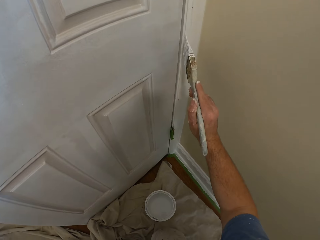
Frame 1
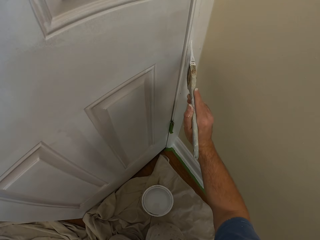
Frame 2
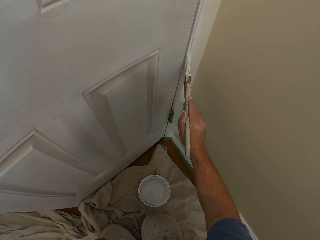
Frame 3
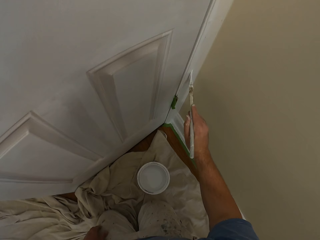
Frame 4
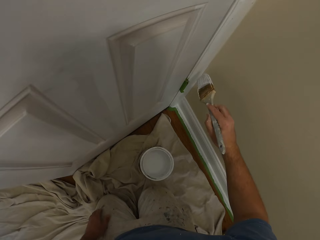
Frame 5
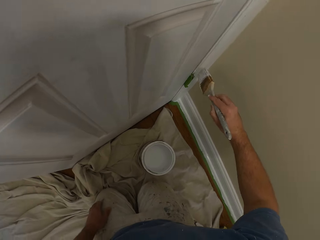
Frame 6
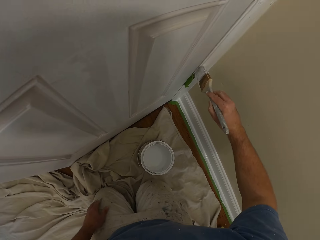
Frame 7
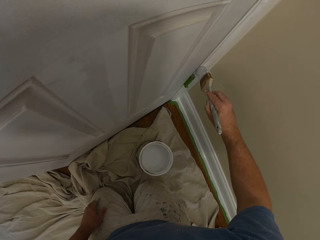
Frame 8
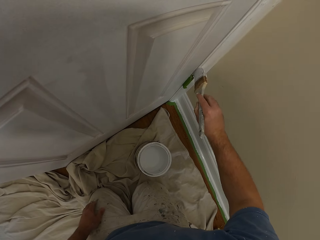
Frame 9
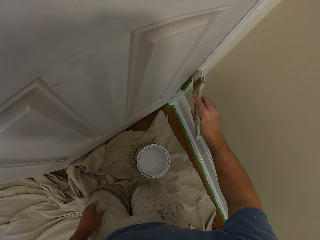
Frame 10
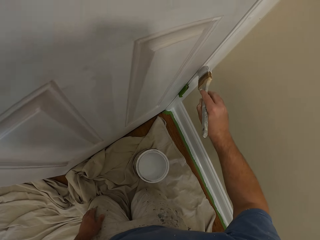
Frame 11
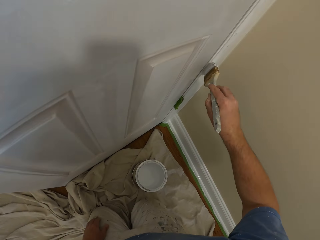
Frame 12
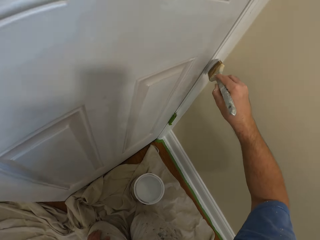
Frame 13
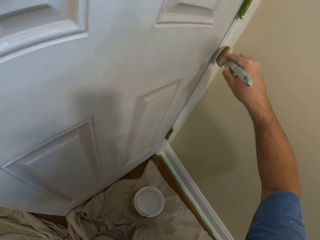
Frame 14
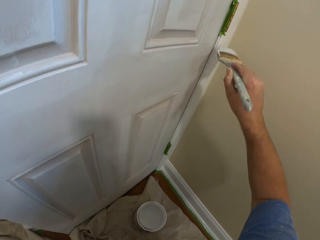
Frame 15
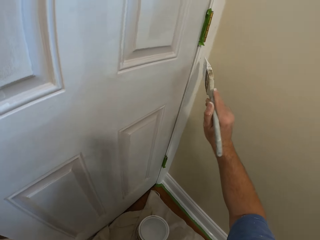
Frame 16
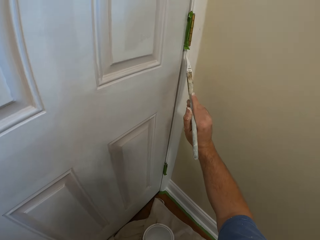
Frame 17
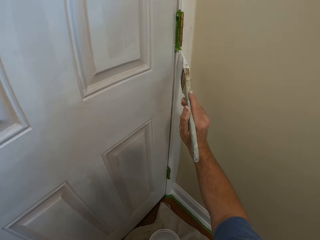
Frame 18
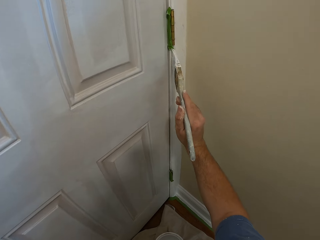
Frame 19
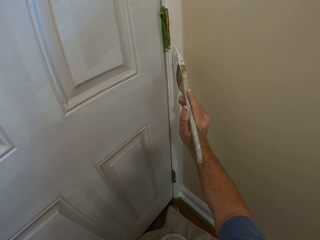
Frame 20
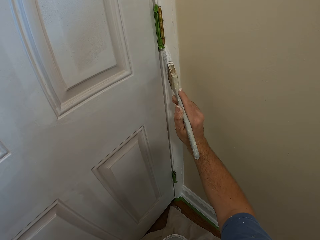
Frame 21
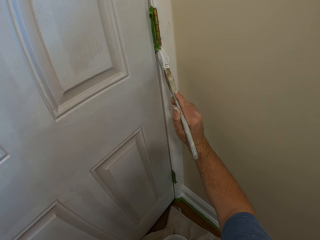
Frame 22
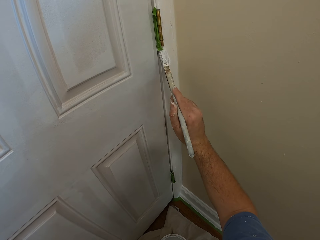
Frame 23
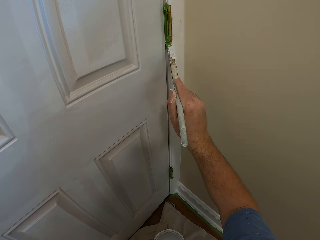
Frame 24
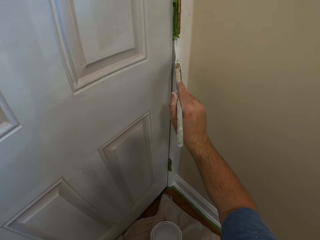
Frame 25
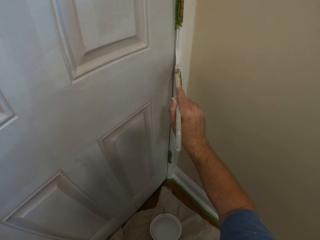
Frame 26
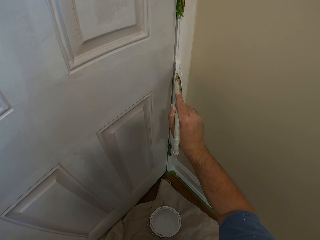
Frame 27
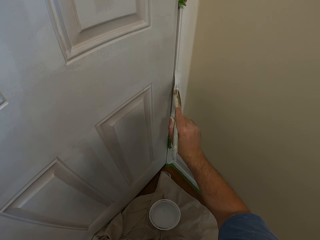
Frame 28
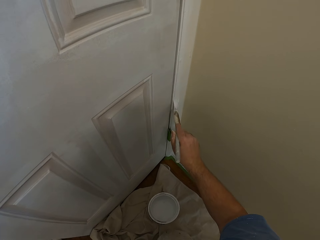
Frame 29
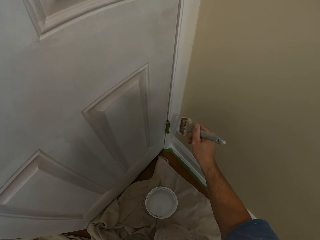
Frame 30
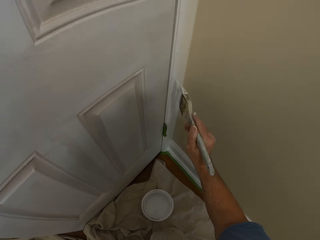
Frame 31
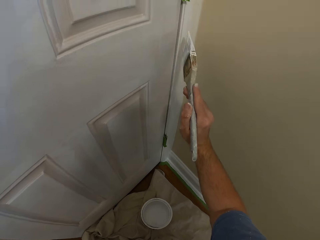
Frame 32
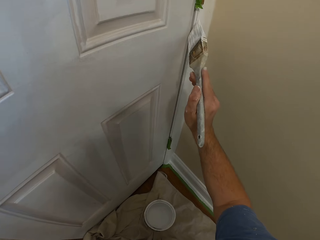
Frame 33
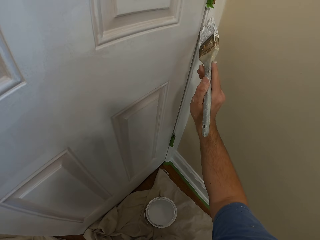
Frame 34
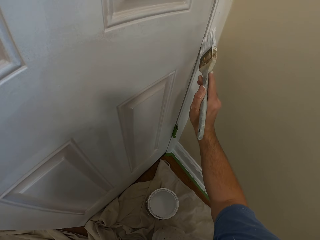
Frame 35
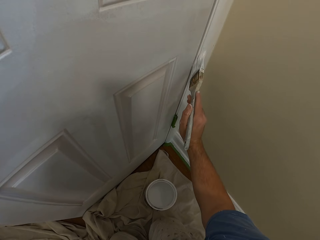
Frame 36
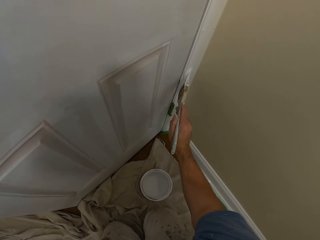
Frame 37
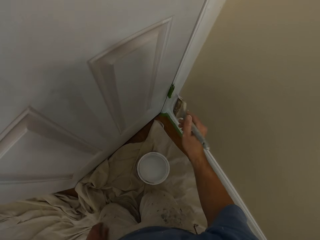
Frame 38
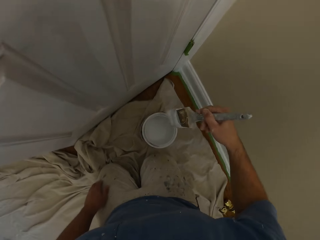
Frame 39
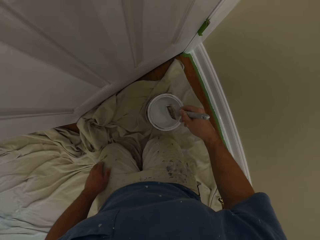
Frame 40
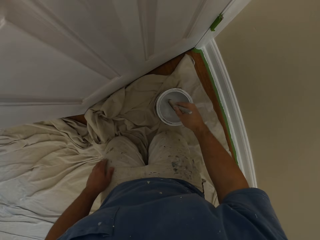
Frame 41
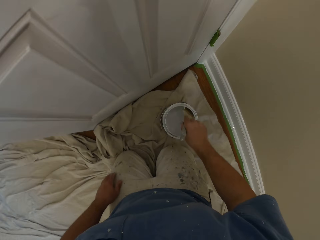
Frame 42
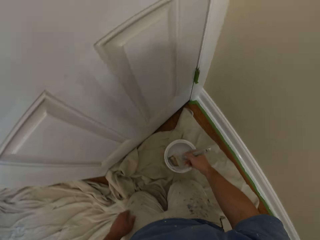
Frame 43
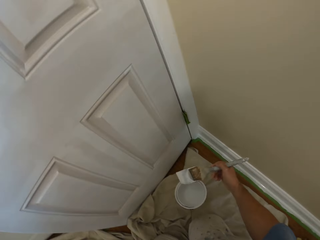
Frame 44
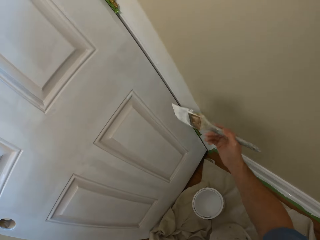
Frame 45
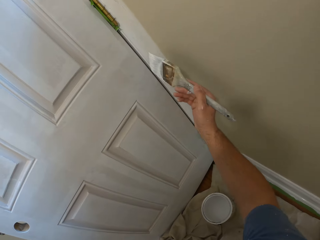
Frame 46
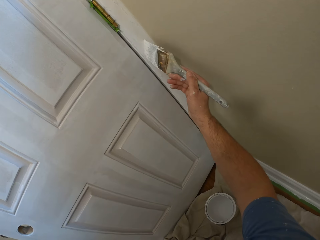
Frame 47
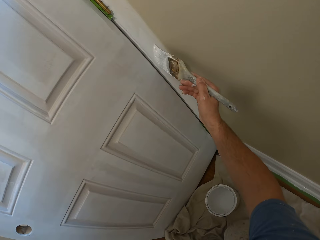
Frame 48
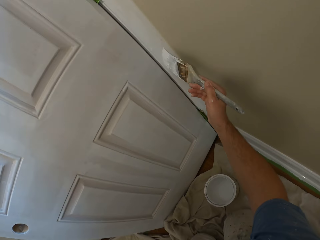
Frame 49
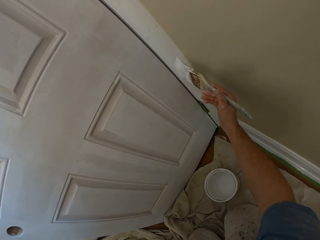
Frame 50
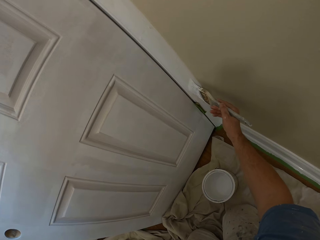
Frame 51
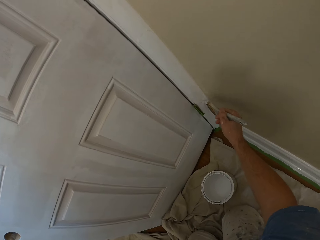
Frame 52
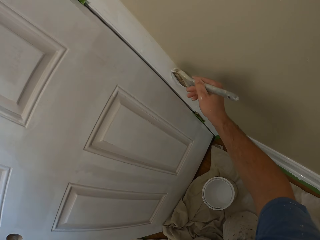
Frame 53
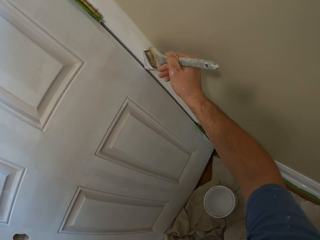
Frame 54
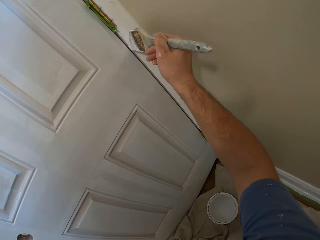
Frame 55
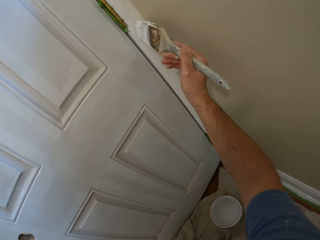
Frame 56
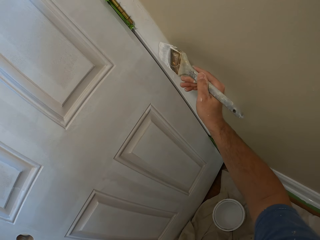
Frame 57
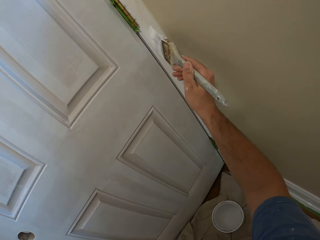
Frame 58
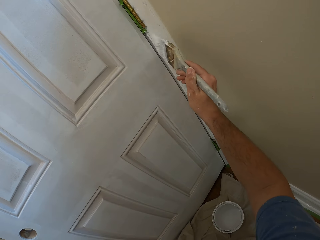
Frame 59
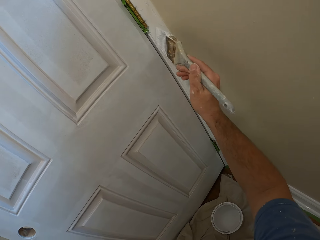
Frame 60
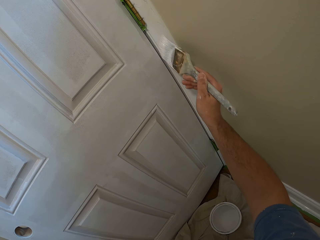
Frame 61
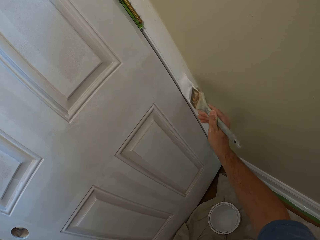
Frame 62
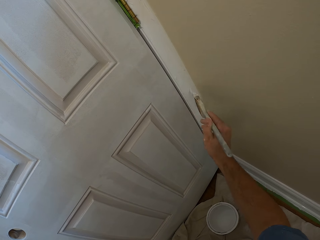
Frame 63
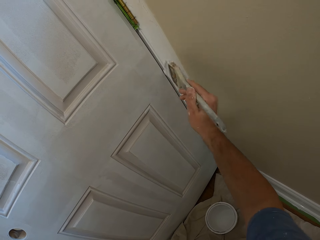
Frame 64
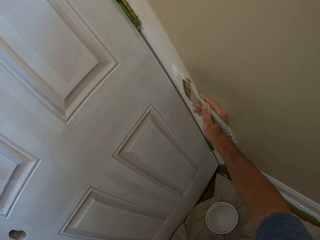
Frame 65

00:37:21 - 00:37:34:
The camera wearer paints a door frame with a paintbrush. They stop painting. They dip the paintbrush into the paint can. They paint the door frame with the paintbrush.

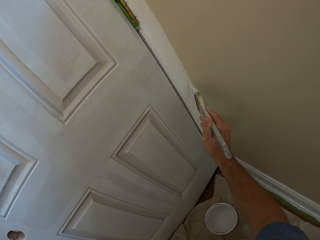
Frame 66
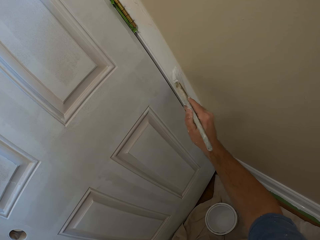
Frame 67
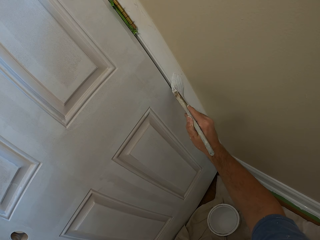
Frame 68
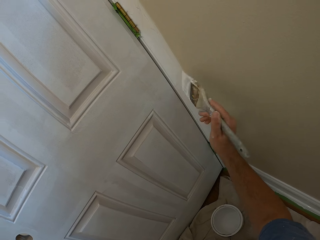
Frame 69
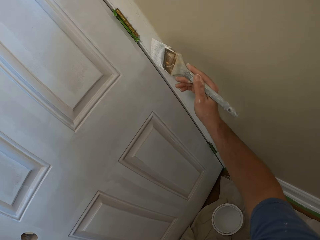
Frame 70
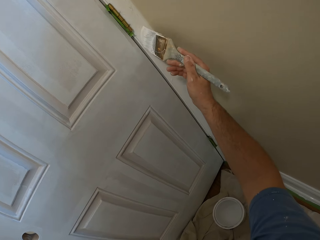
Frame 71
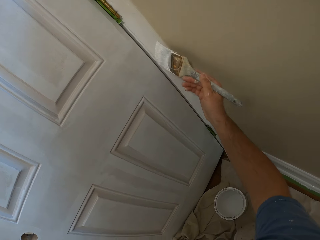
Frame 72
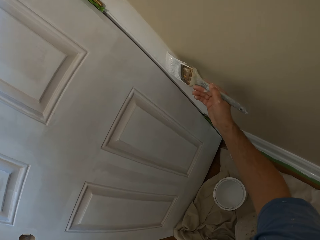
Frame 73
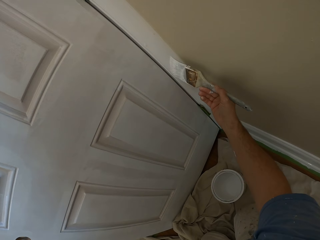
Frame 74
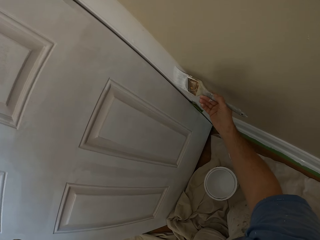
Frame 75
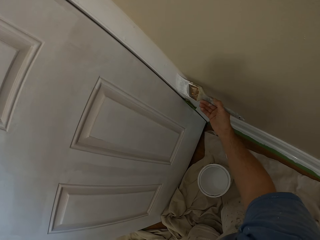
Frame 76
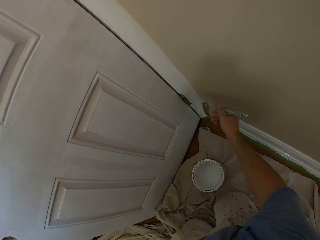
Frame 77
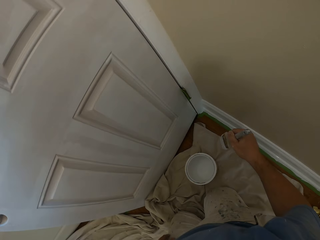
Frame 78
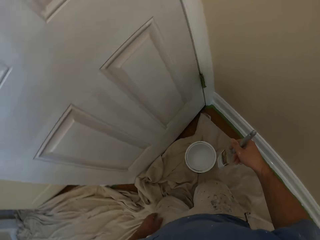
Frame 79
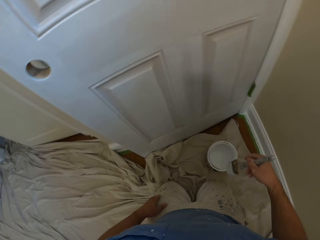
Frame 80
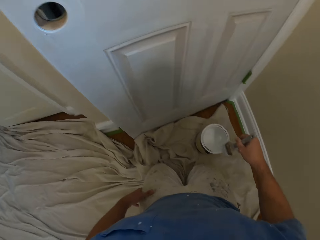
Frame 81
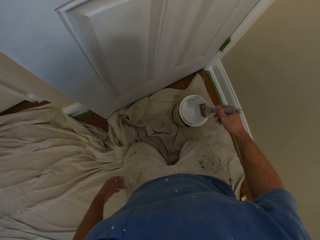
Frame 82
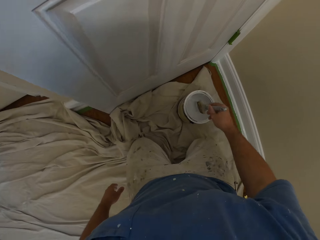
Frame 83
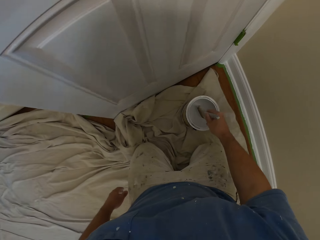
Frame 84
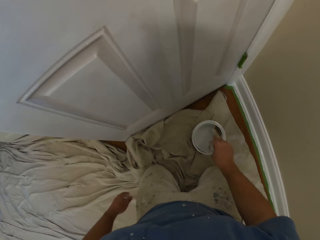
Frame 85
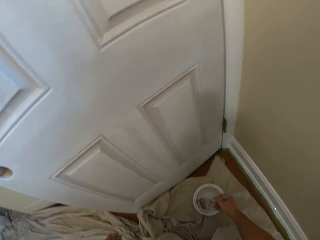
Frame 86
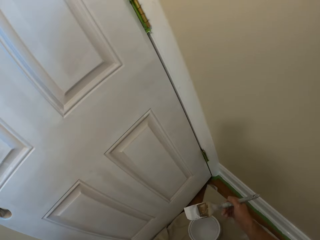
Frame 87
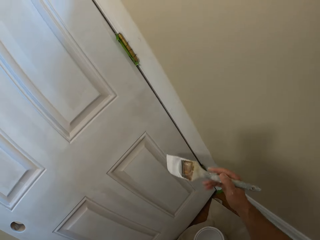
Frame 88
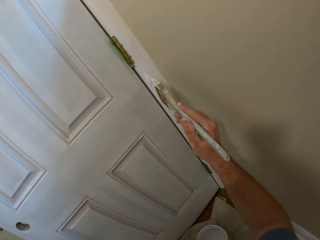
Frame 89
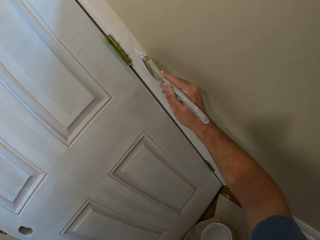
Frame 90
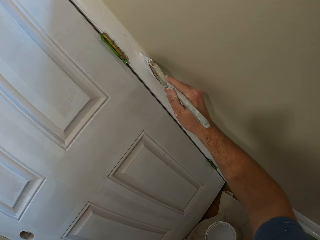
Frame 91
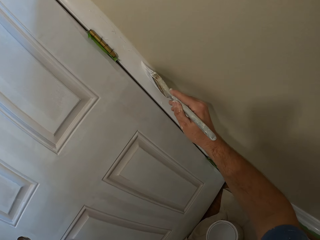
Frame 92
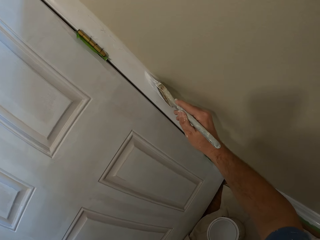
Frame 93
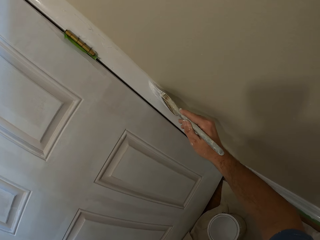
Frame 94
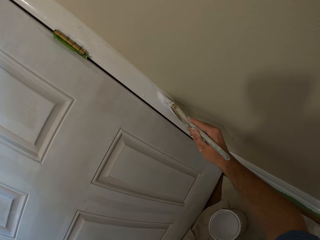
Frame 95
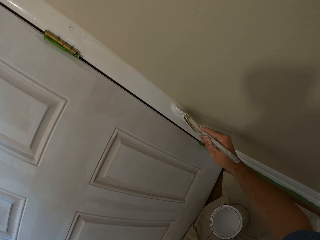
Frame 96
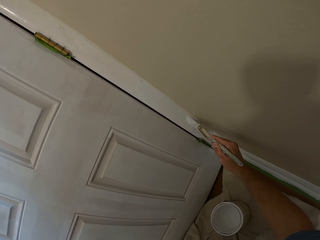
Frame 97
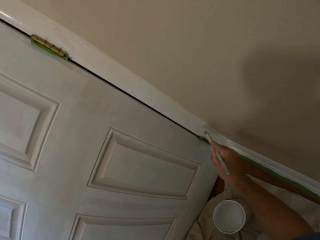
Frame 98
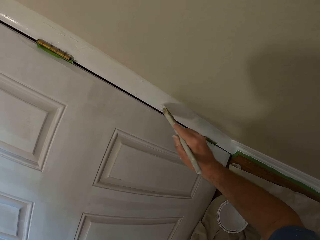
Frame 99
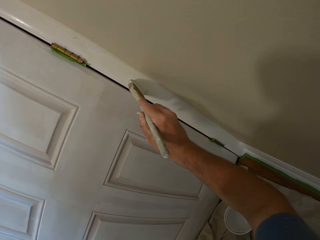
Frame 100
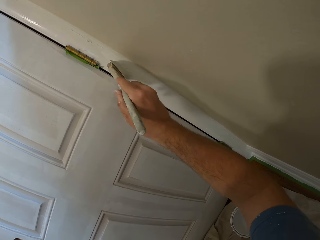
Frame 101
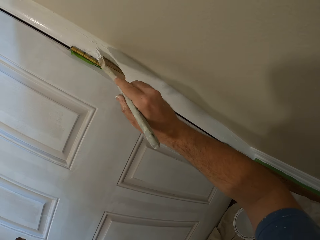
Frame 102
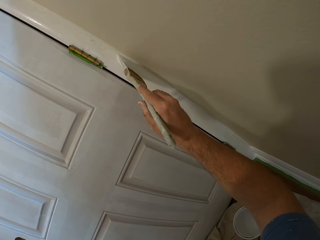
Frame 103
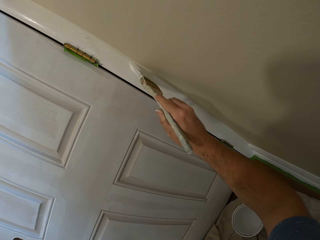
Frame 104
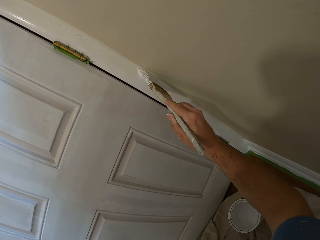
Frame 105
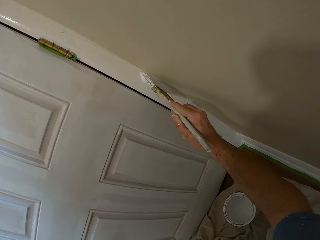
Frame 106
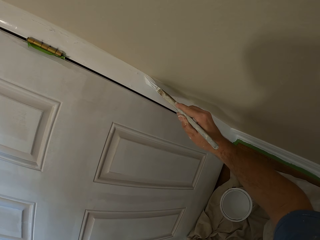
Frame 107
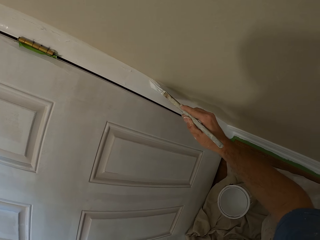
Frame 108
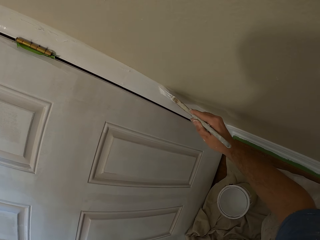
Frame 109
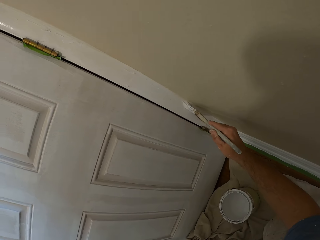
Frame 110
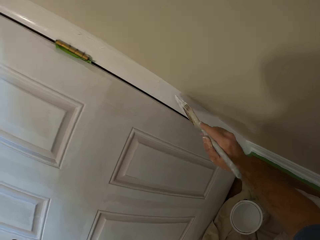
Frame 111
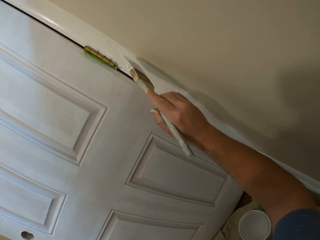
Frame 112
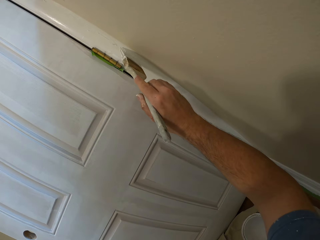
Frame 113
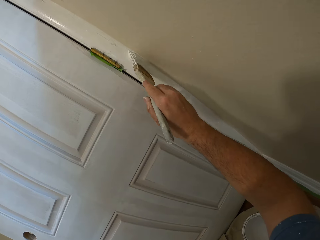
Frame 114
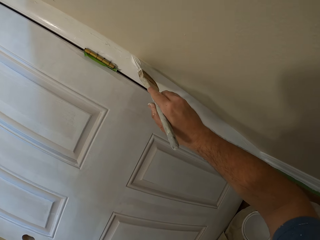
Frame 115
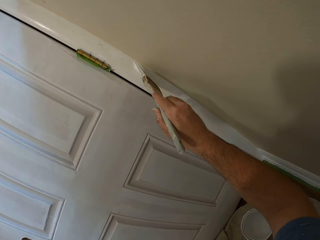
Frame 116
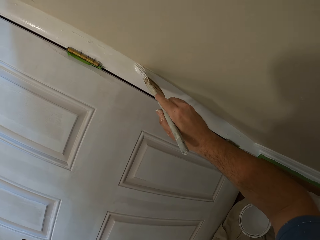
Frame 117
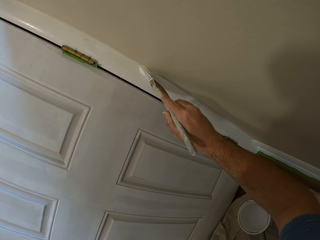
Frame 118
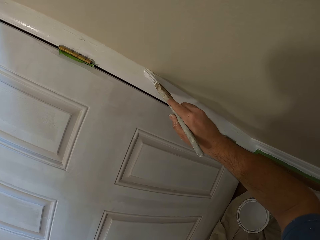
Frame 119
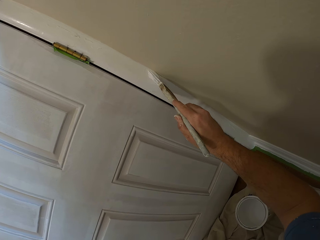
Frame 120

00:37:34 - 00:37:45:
The camera wearer stops painting. They turn around. They dip the paintbrush into the paint can. They paint the door frame with the paintbrush.
